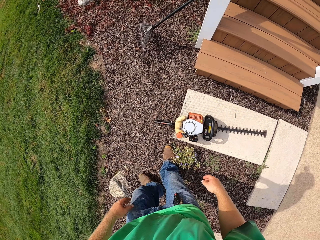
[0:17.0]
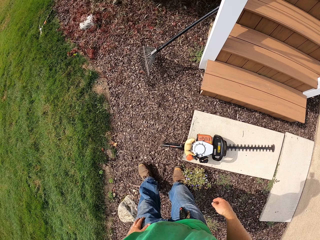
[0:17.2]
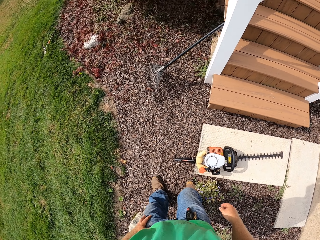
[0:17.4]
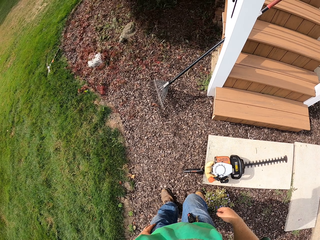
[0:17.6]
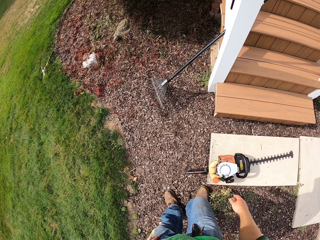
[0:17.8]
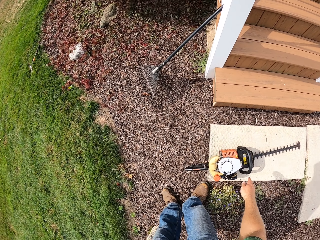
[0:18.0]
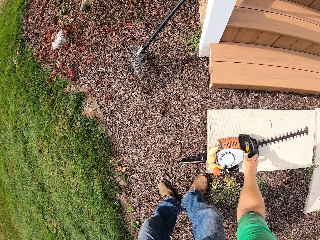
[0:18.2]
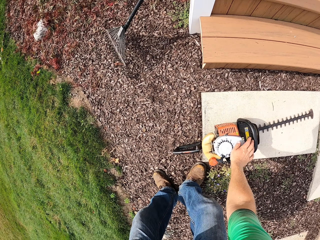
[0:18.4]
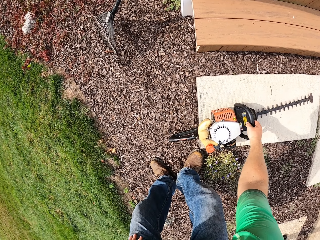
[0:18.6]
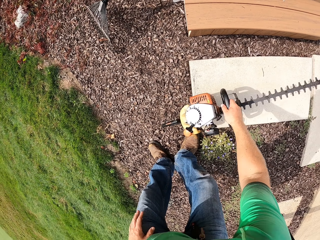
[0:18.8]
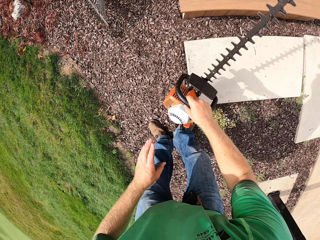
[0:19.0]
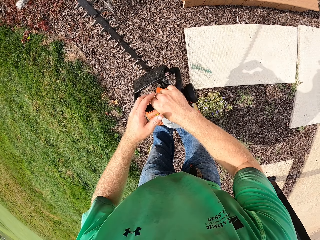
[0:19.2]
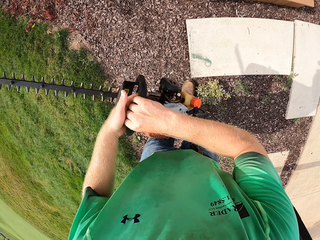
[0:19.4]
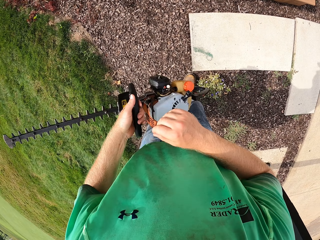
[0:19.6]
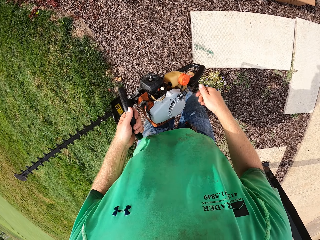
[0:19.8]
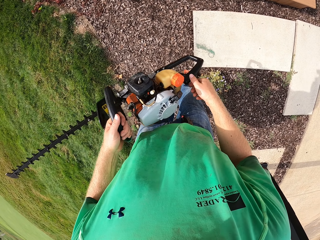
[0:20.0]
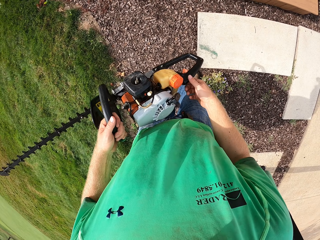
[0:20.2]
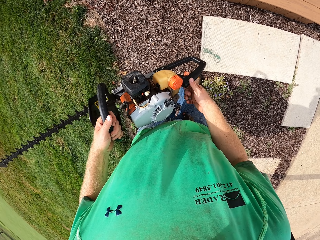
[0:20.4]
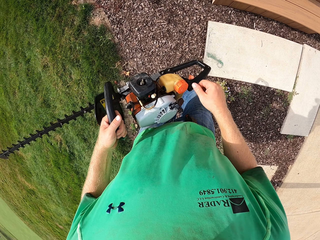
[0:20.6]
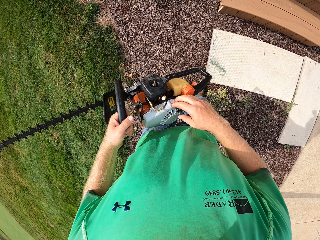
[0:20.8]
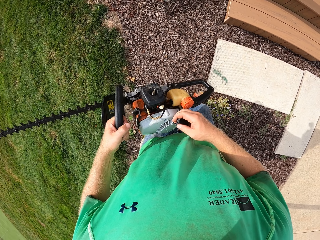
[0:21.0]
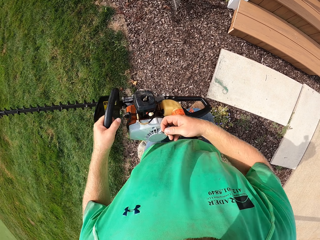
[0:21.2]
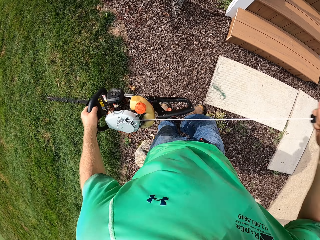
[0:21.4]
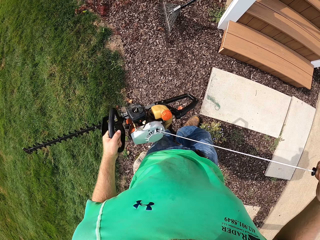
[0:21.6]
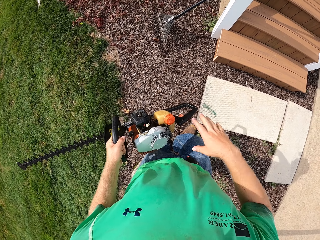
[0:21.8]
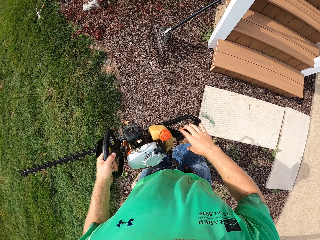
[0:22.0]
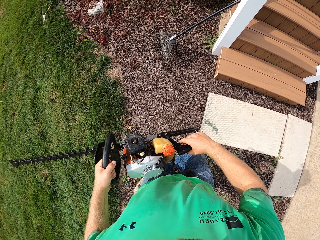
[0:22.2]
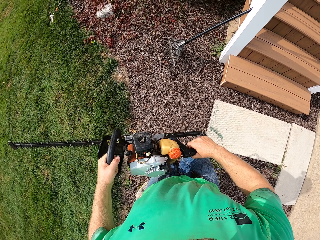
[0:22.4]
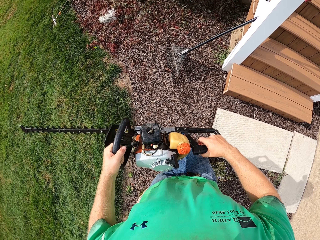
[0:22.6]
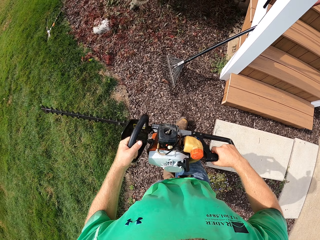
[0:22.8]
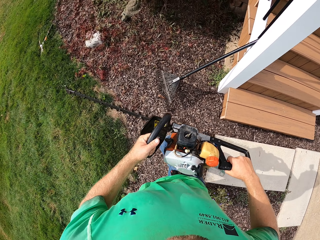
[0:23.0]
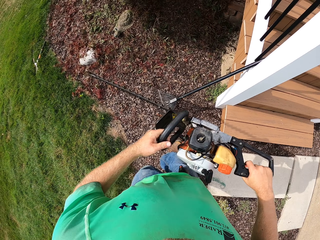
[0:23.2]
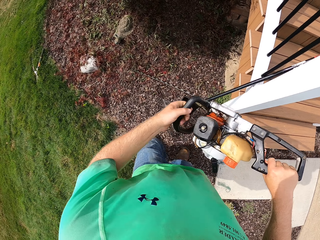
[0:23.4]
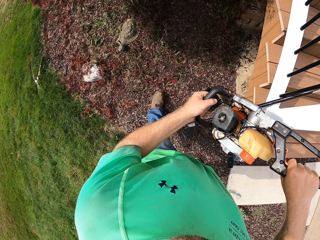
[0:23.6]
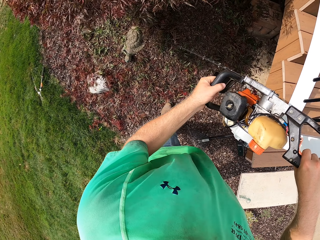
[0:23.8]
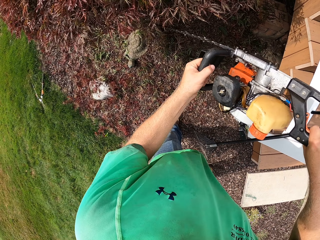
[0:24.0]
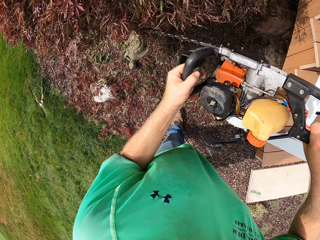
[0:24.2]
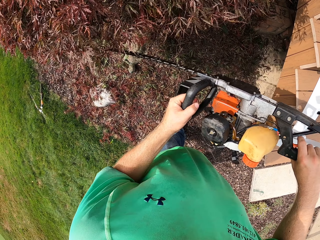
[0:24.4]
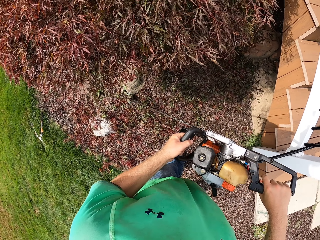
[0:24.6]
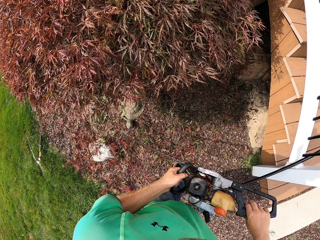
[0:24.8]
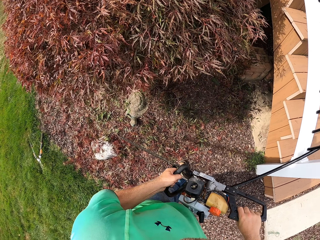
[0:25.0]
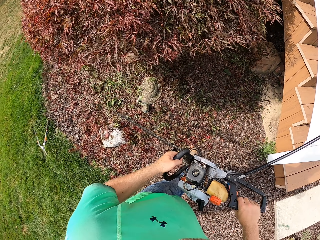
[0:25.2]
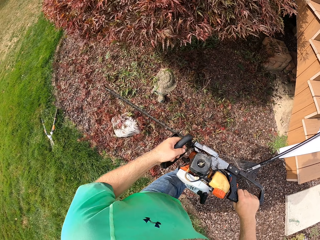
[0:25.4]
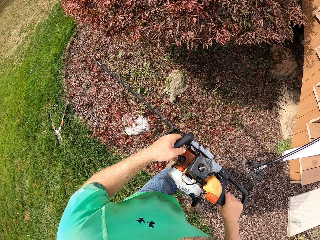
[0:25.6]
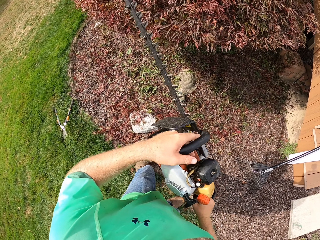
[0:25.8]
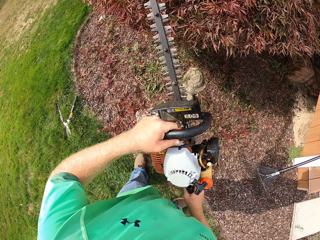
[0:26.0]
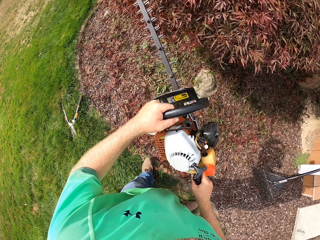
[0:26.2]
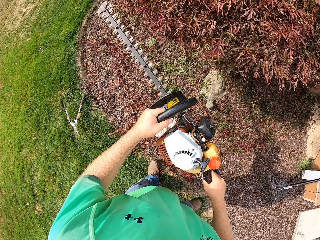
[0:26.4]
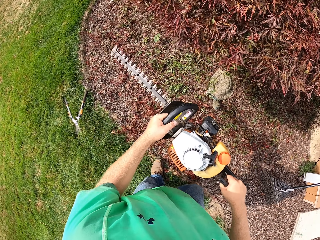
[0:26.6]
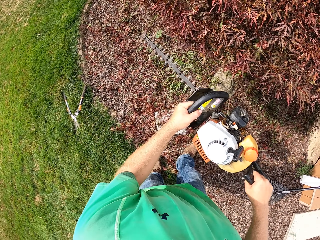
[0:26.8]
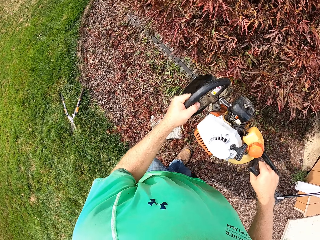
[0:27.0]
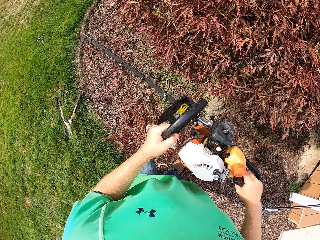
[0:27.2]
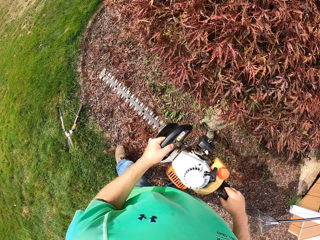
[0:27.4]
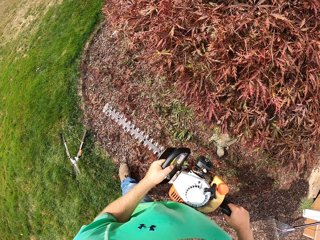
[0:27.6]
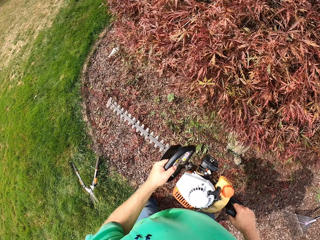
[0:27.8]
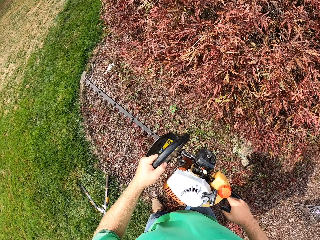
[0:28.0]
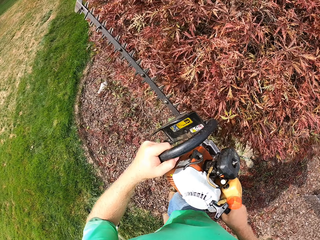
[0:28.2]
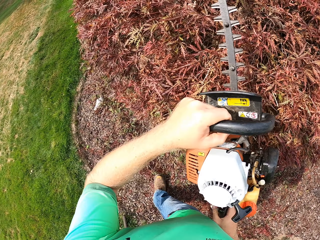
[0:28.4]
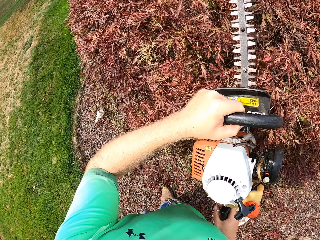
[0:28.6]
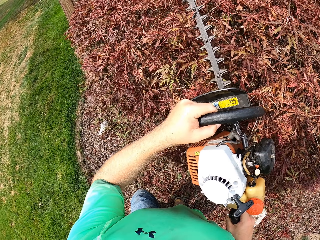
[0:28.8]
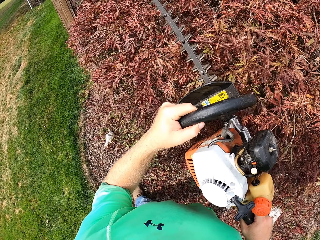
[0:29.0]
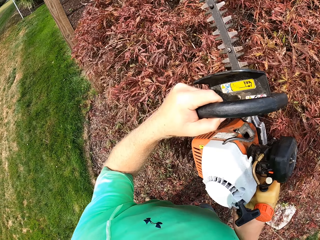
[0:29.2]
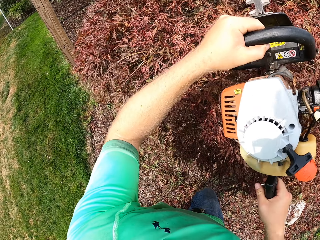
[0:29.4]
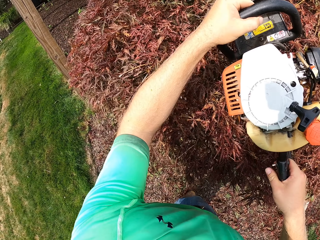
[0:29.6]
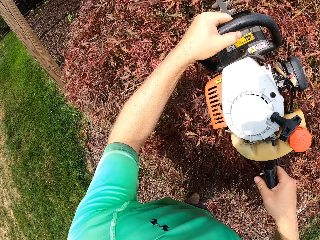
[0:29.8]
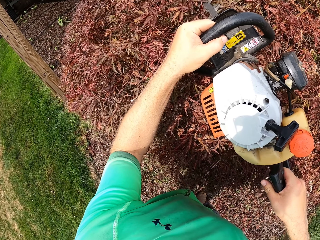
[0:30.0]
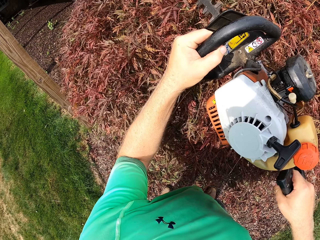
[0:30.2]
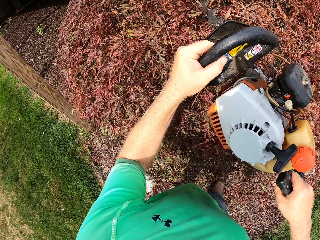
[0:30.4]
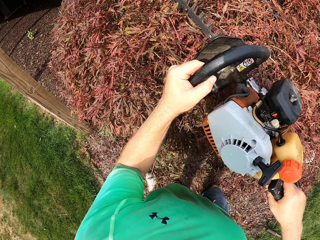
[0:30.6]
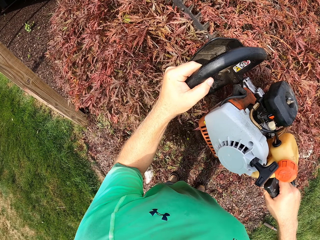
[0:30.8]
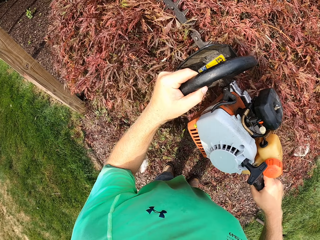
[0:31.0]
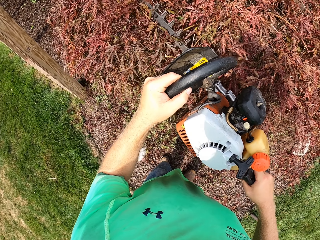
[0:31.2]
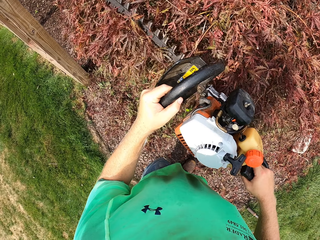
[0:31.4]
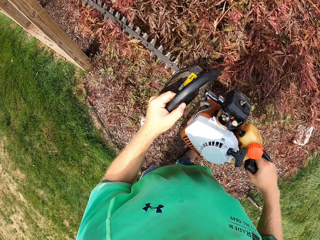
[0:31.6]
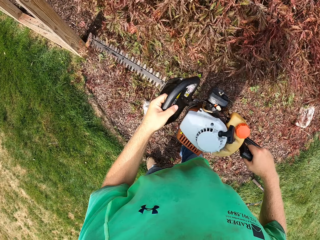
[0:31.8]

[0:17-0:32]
The camera wearer touches a hedge trimmer or power saw on the floor with his right hand. He picks up the hedge trimmer from the floor with his right hand. He takes the hedge trimmer from his right hand with his left hand. He touches the hedge trimmer in his left hand with his right hand. He draws the starter of the hedge trimmer with his right hand. He switches on the power saw. He holds the hedge trimmer in his left hand with his right hand. He walks around the compound. He touches a hedge with the hedge trimmer in his hands. He trims the hedge with the hedge trimmer in his hands. He trims the hedge again.

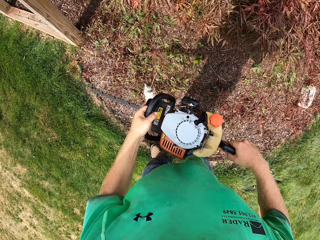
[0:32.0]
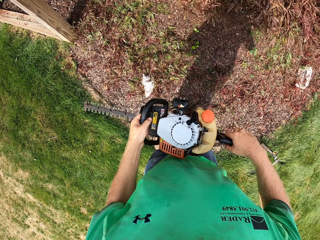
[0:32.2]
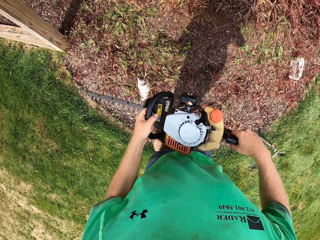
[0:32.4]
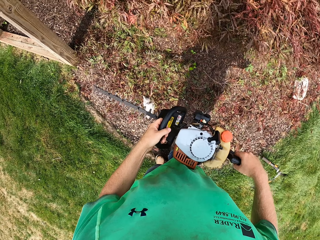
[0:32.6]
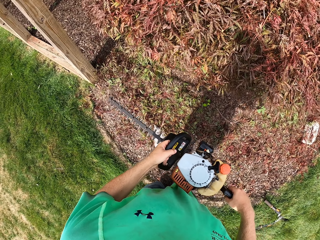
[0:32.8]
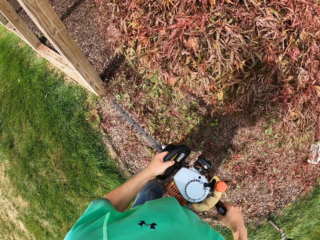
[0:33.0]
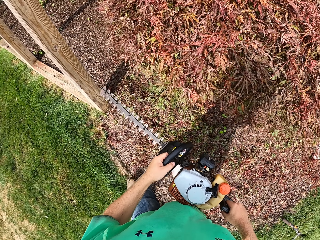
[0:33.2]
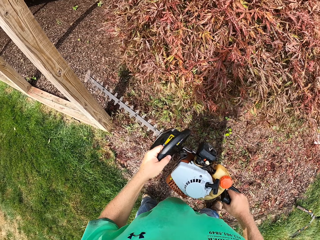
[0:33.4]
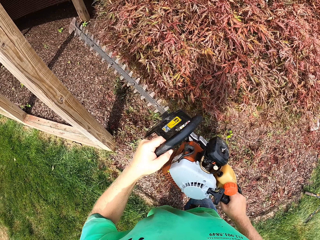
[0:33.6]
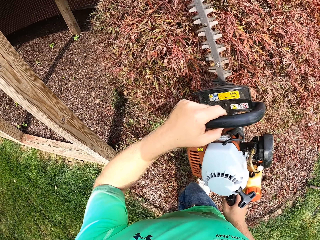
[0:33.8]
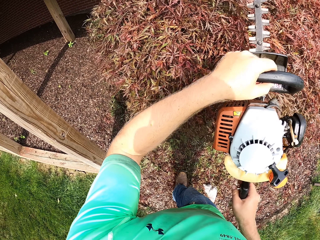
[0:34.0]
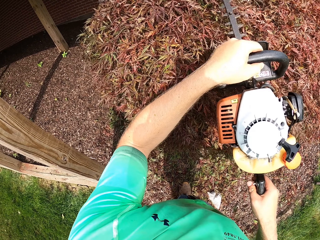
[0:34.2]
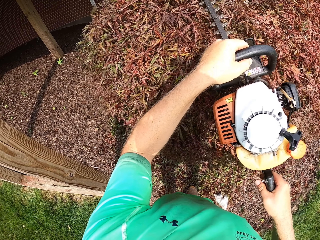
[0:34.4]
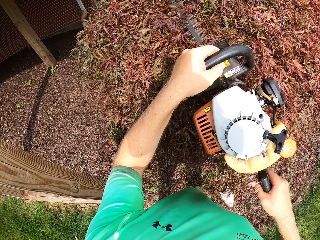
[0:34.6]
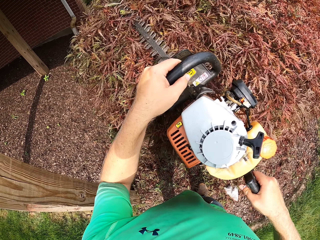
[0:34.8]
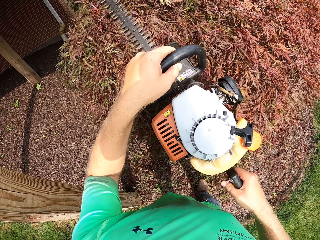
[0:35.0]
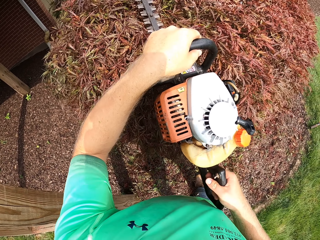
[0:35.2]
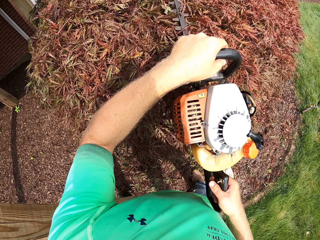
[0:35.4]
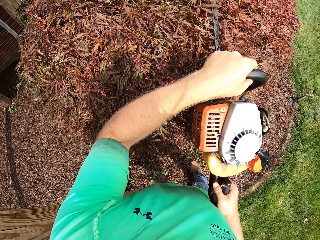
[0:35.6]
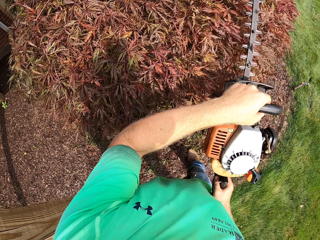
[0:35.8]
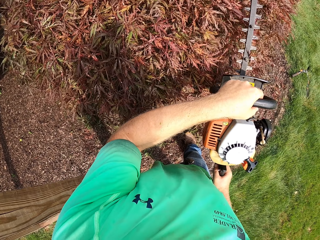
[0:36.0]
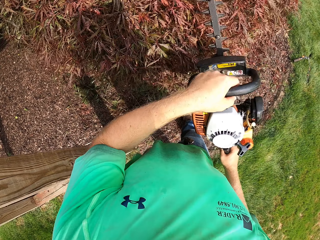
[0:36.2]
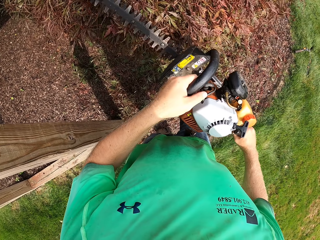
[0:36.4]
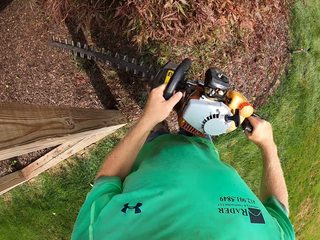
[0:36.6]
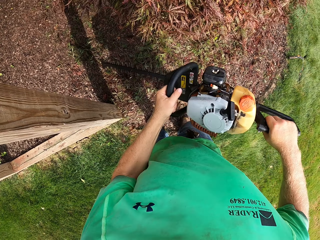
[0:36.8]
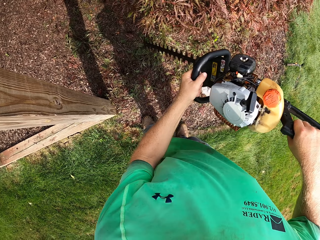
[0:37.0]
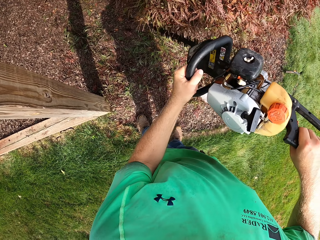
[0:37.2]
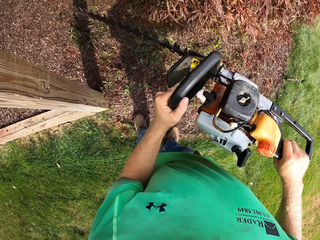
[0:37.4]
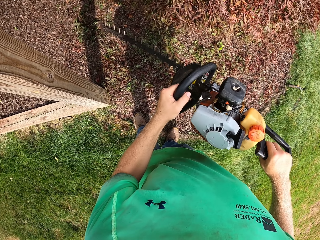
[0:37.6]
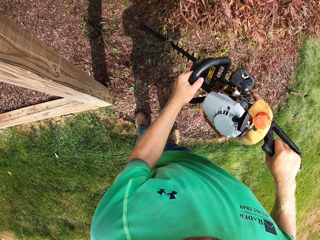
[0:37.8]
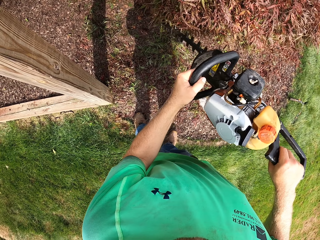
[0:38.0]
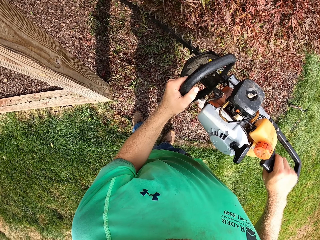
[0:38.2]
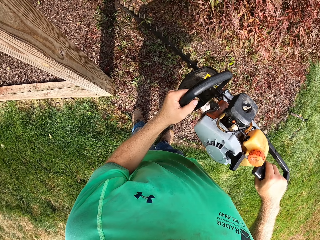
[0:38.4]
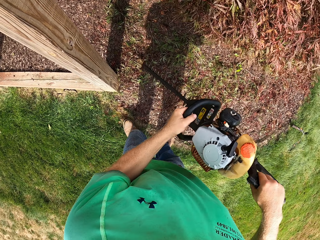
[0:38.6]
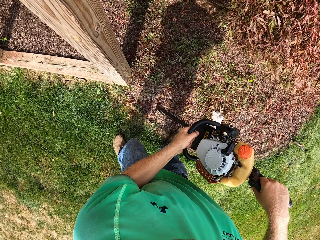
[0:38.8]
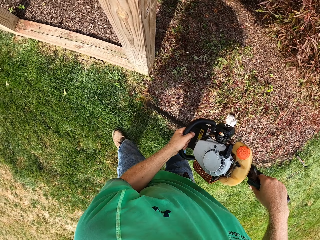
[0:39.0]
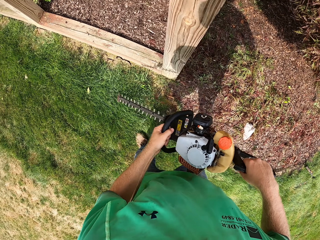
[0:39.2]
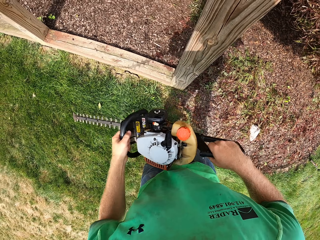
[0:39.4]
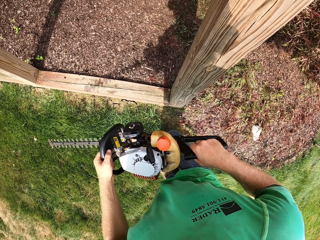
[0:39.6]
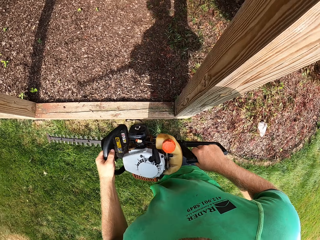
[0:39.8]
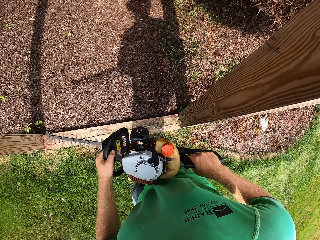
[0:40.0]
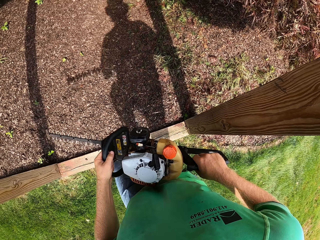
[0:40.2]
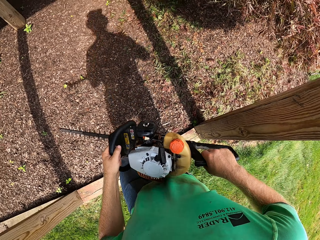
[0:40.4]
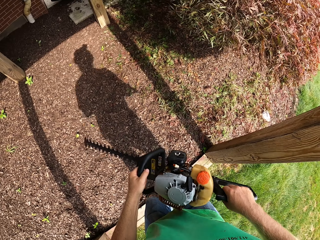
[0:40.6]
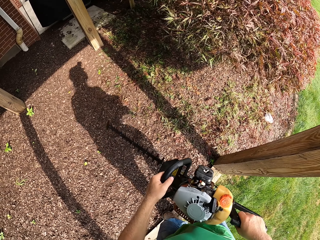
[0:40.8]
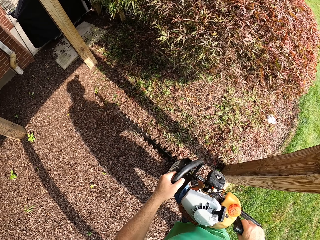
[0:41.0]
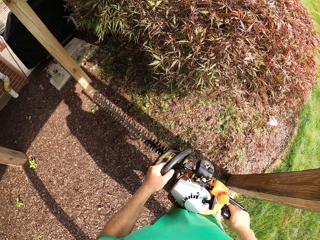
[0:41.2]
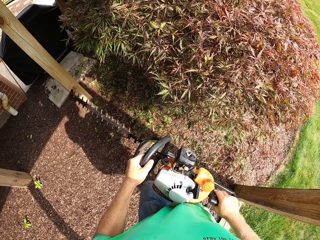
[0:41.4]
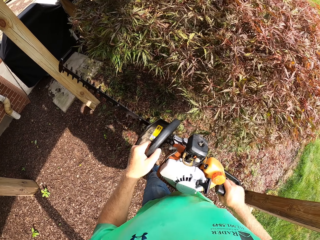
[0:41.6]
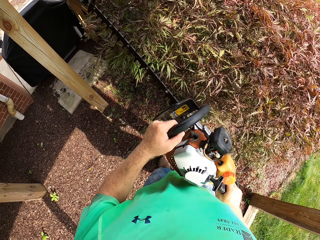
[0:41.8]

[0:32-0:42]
The camera wearer trims the hedge with the hedge trimmer in his hands. He walks around the compound.
